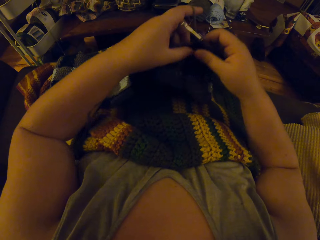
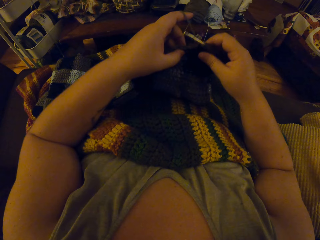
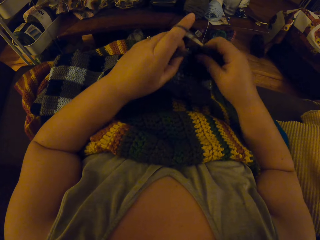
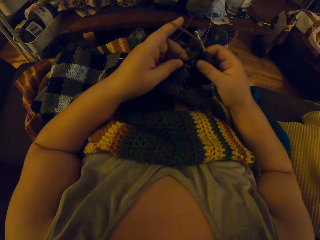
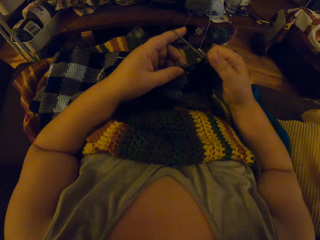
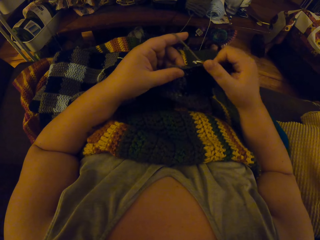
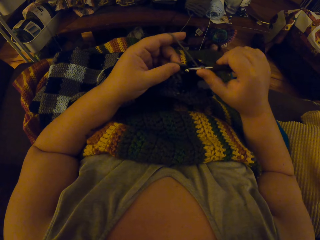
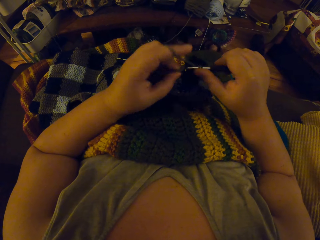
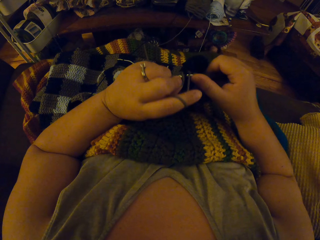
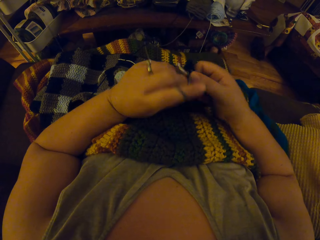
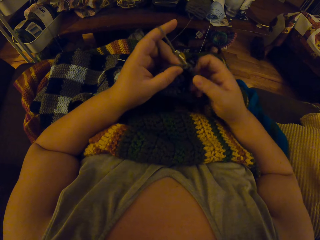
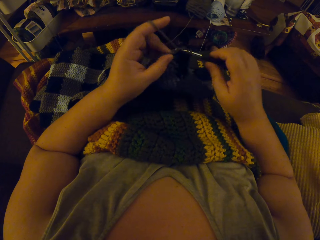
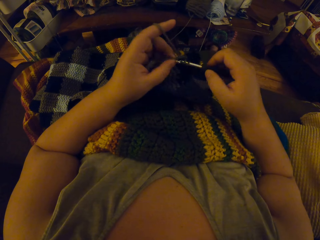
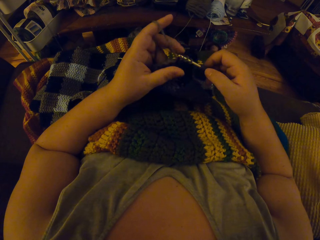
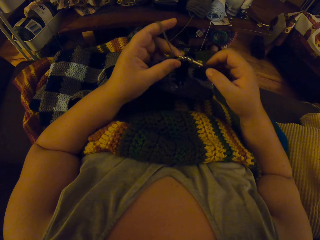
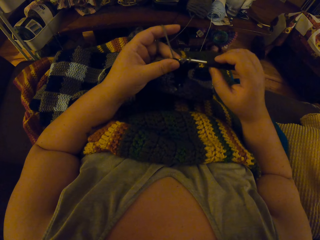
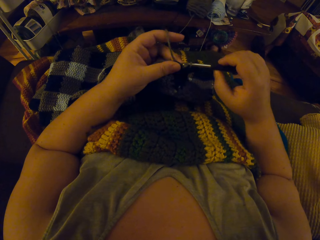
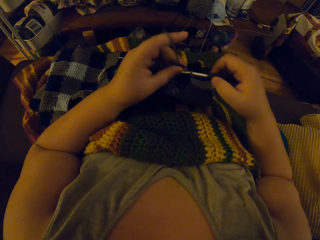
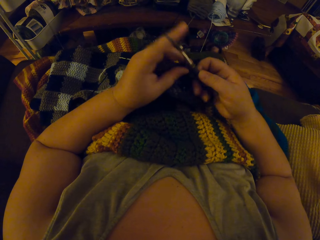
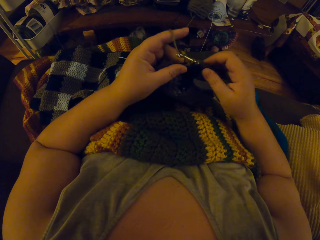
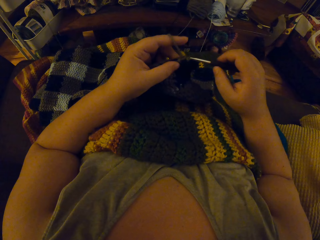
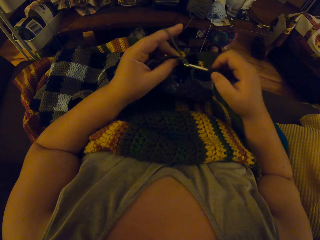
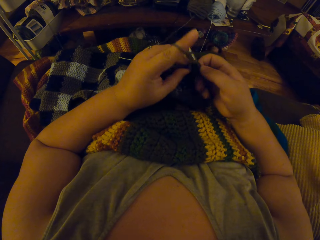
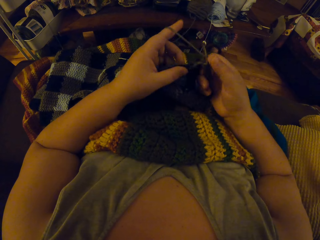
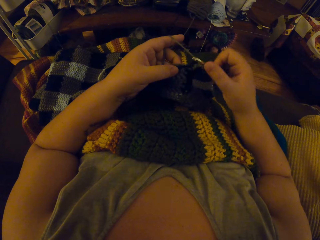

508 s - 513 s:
The camera wearer crochets with the yarn.

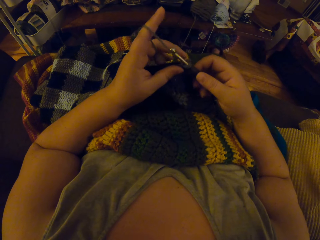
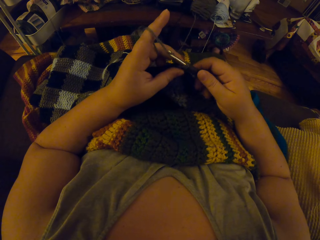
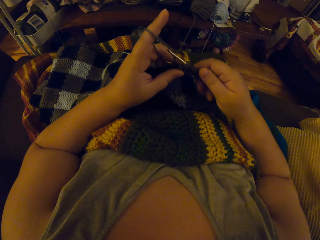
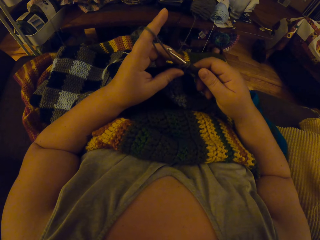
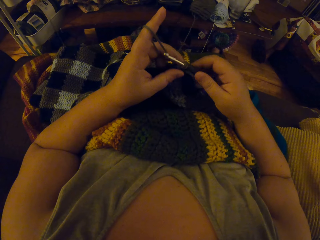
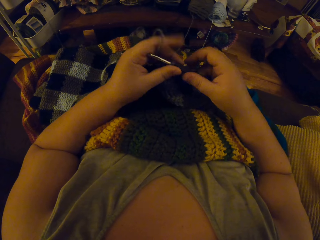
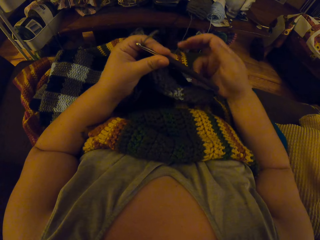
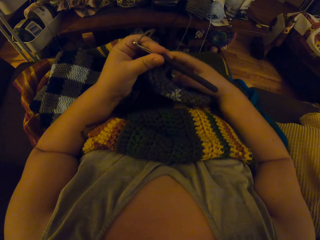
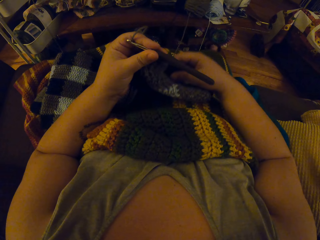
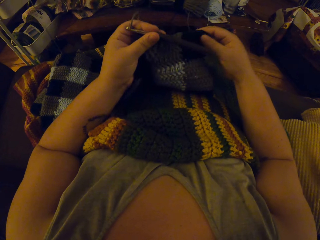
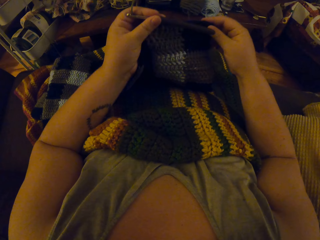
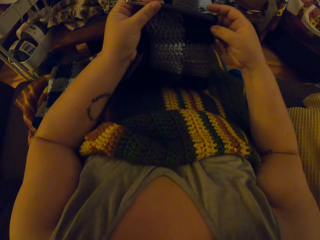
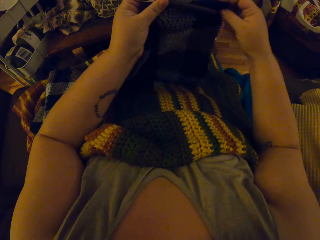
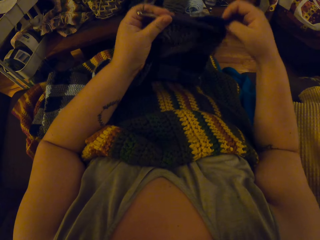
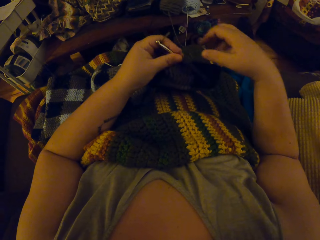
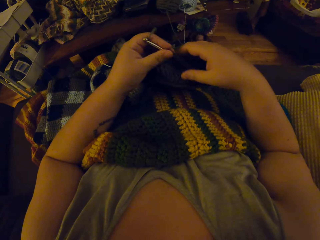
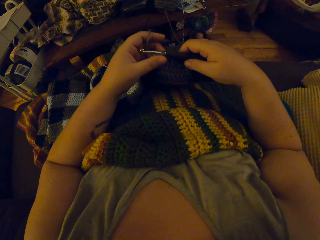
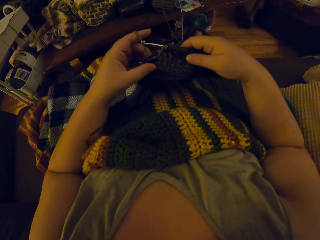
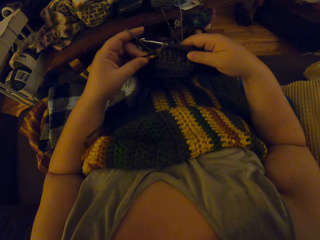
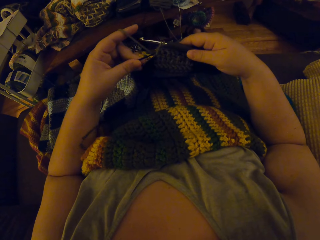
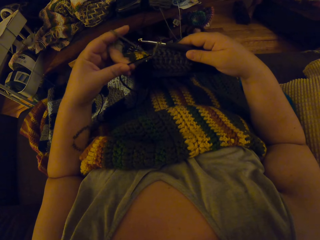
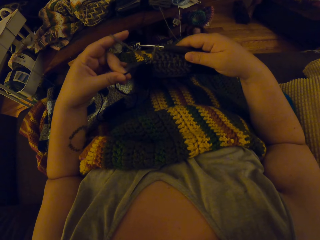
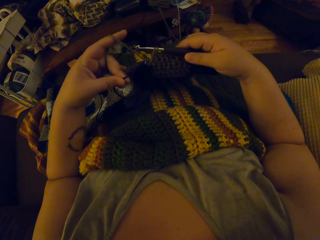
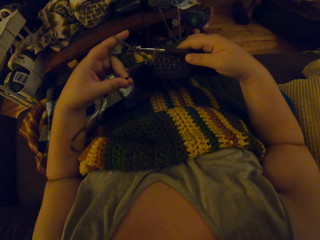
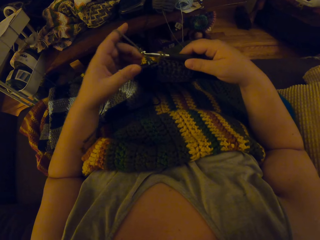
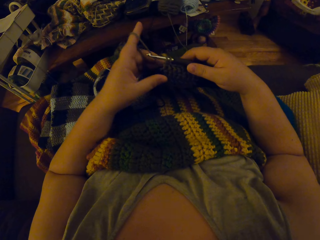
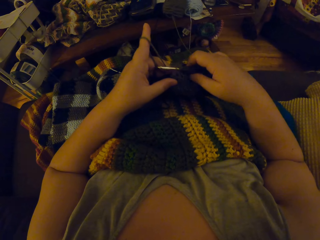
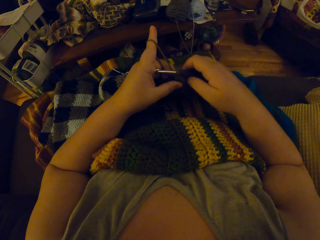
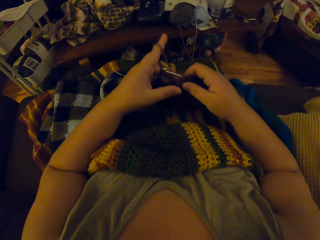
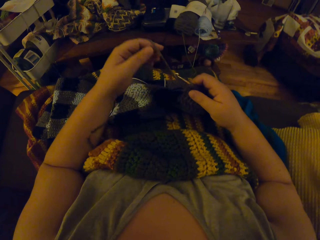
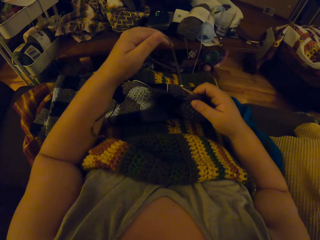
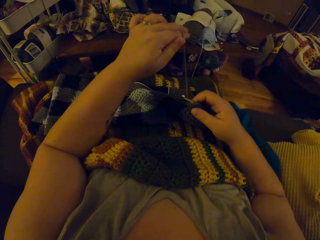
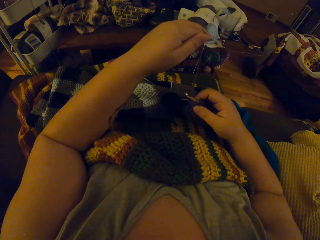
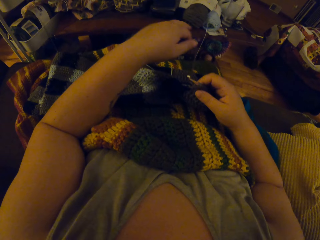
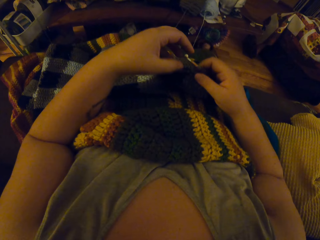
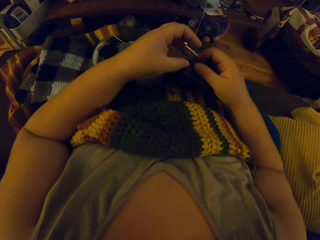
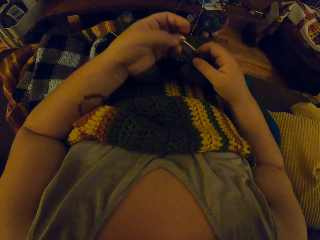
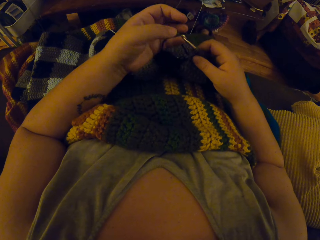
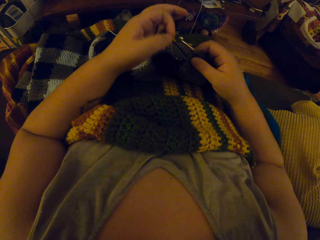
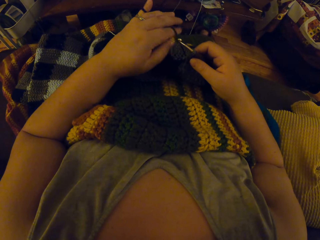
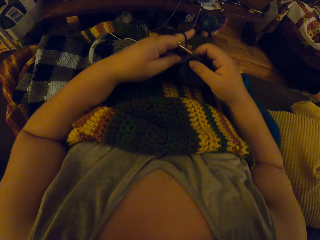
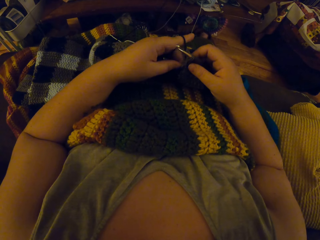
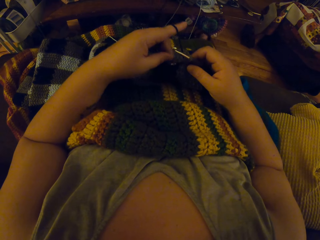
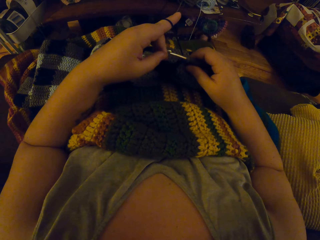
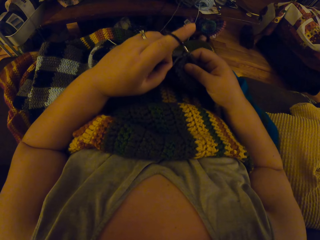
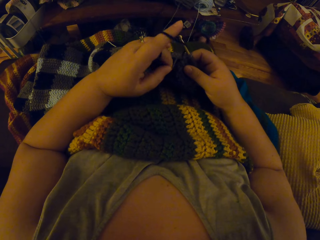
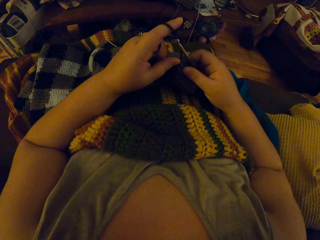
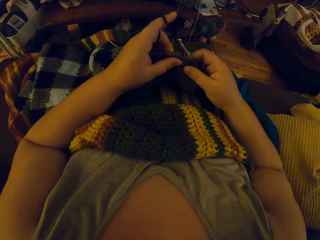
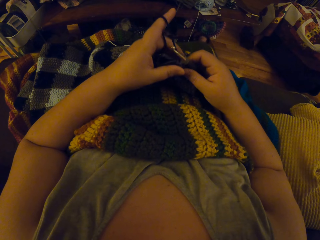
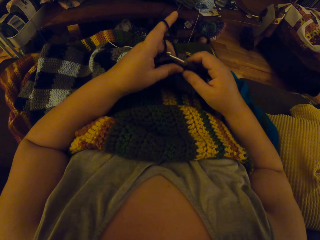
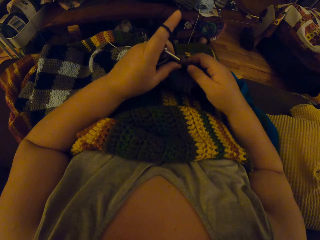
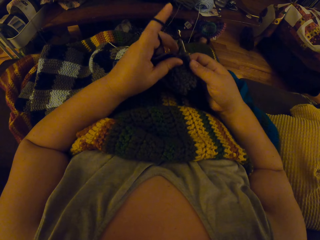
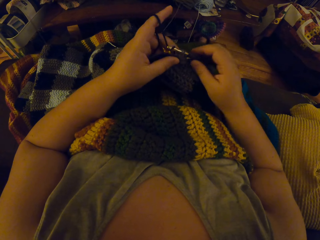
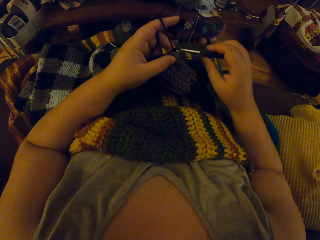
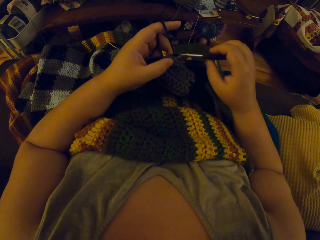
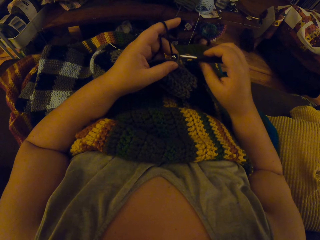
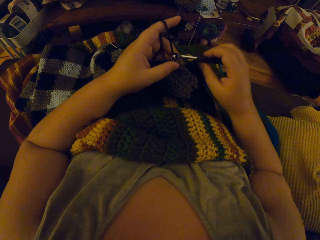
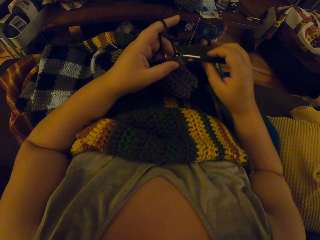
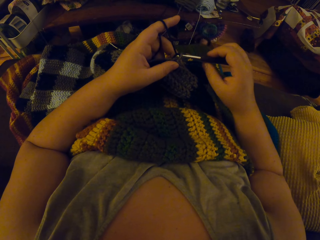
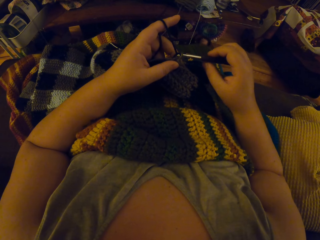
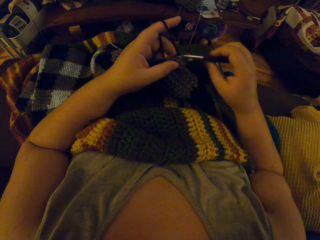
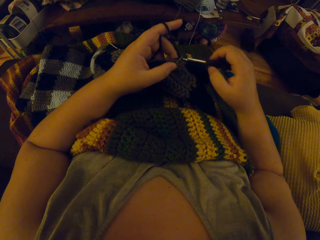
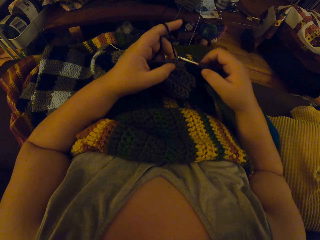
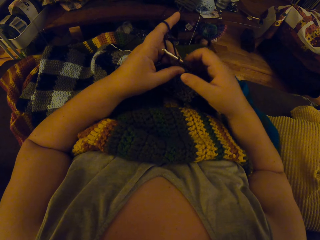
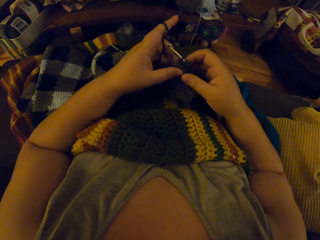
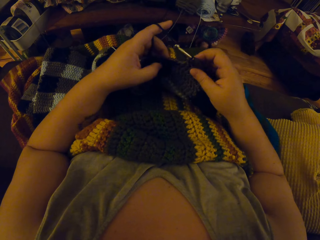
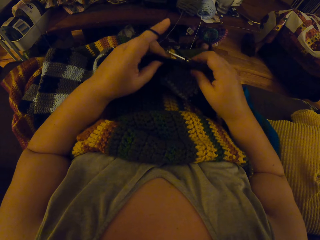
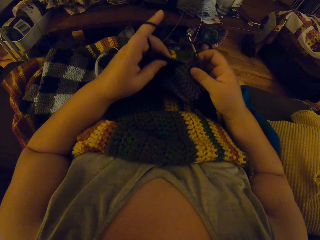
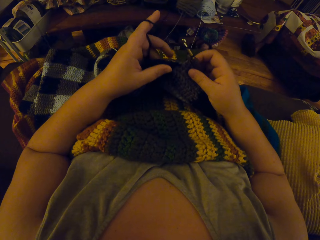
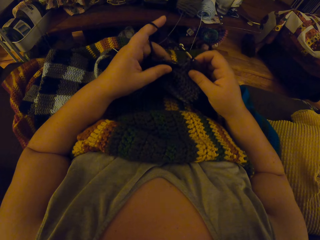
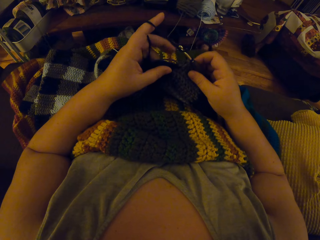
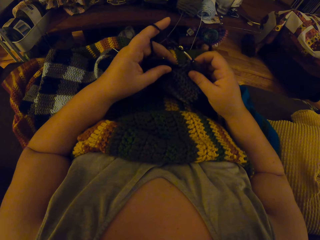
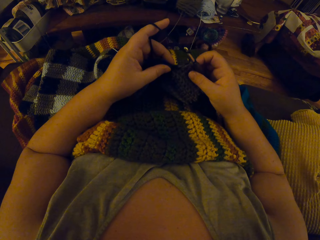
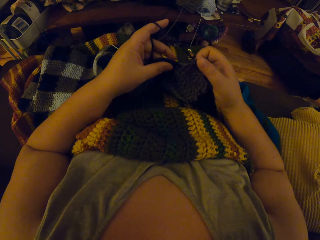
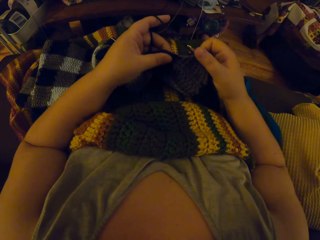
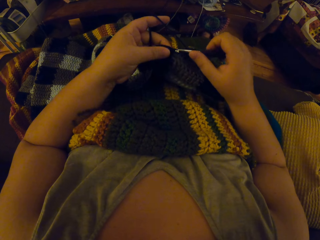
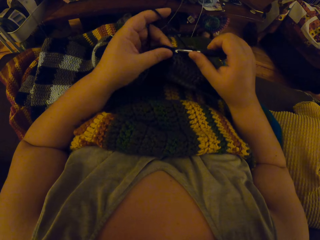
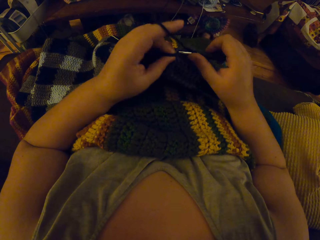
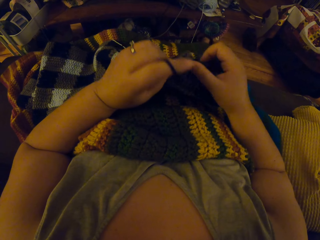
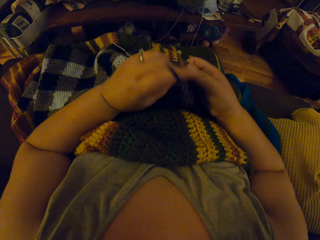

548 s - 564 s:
The camera wearer stops knitting the fabric. She adjusts the crocheted fabric with her right hand. She adjusts the yarn with her left hand. She knits the fabric. She pulls a thread with a finger. She knits a cloth with a crochet hook and the thread.
